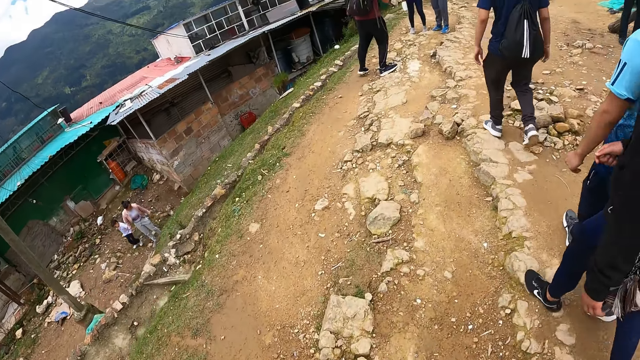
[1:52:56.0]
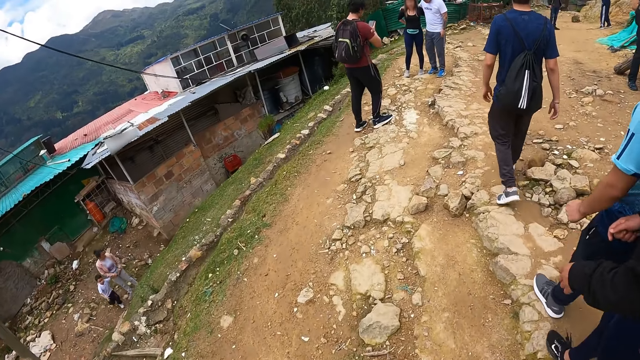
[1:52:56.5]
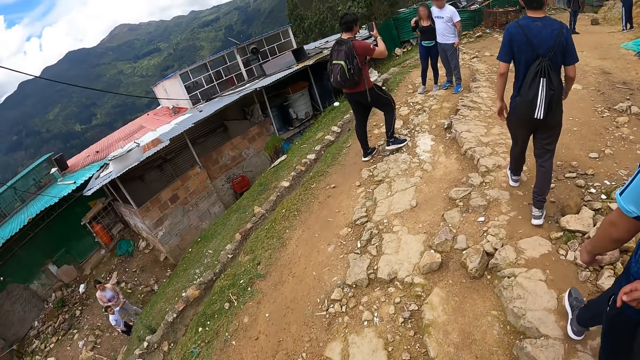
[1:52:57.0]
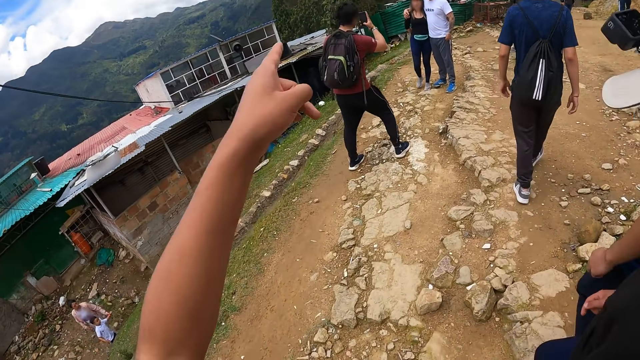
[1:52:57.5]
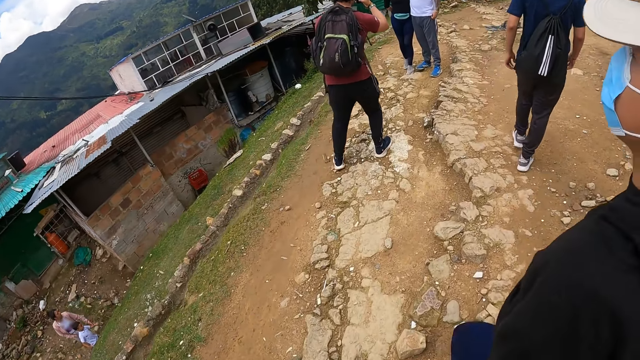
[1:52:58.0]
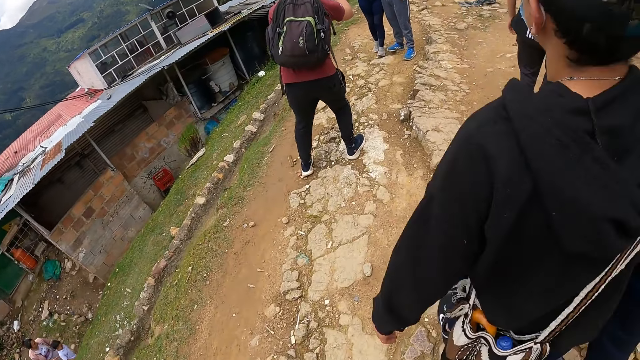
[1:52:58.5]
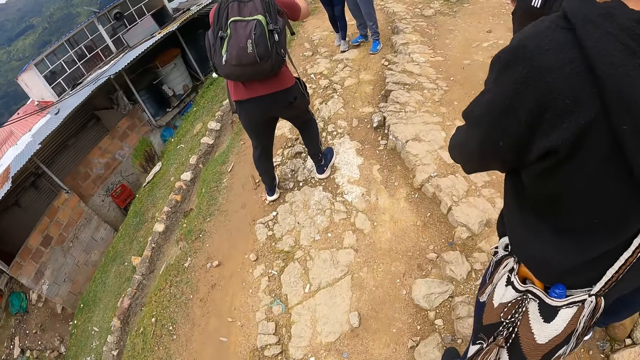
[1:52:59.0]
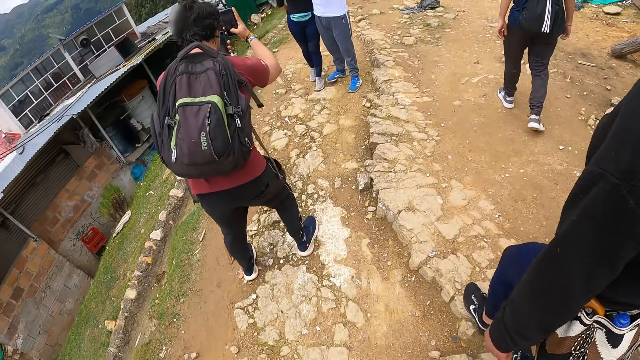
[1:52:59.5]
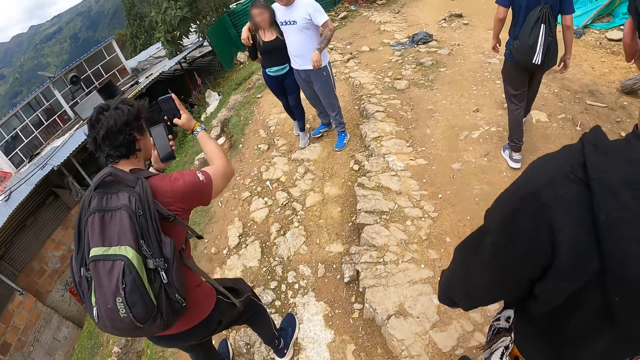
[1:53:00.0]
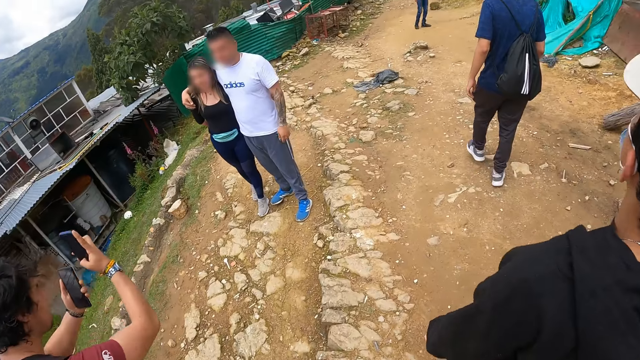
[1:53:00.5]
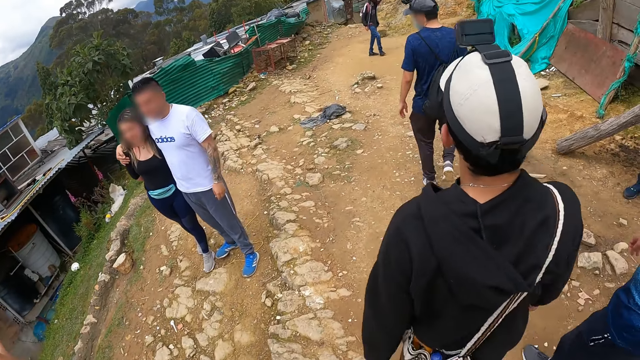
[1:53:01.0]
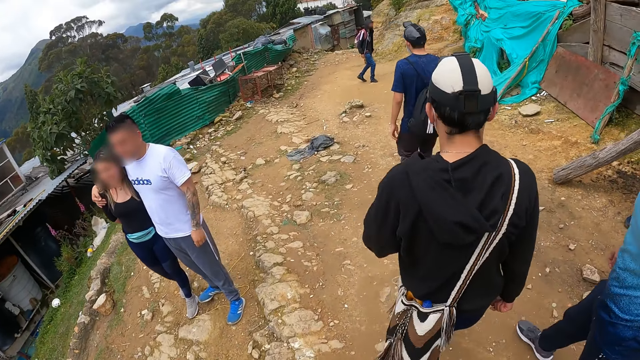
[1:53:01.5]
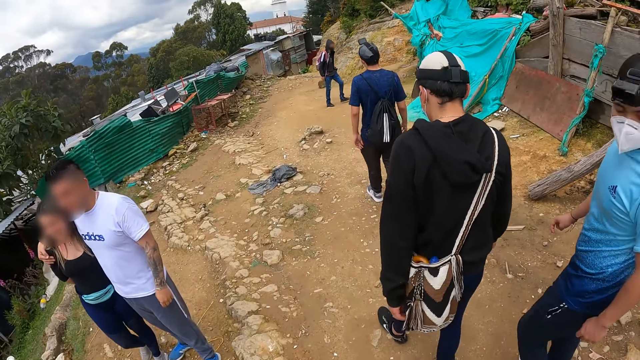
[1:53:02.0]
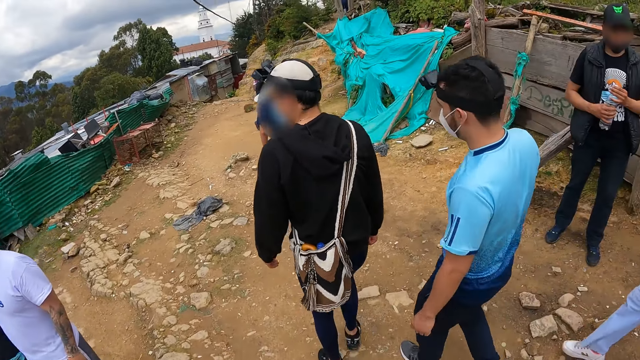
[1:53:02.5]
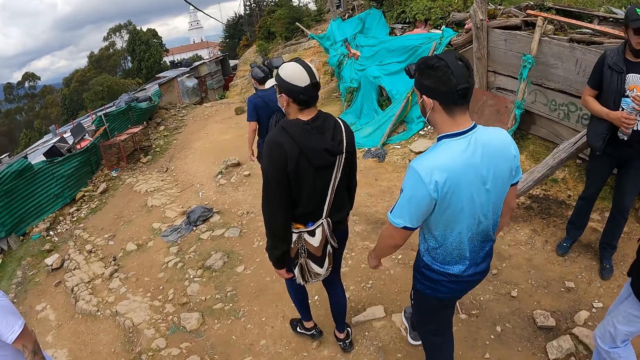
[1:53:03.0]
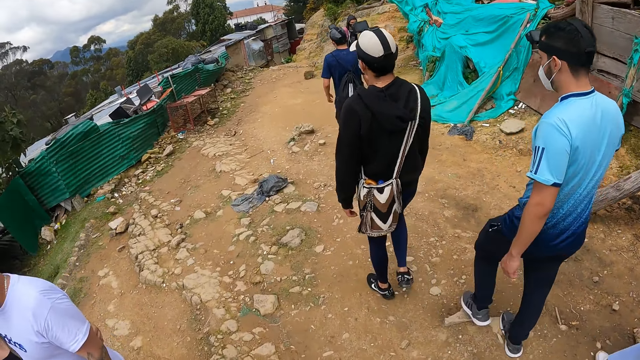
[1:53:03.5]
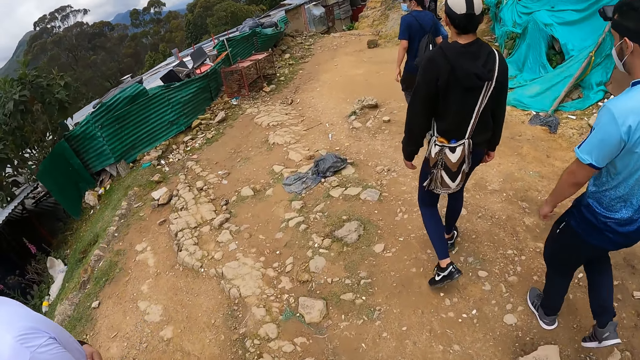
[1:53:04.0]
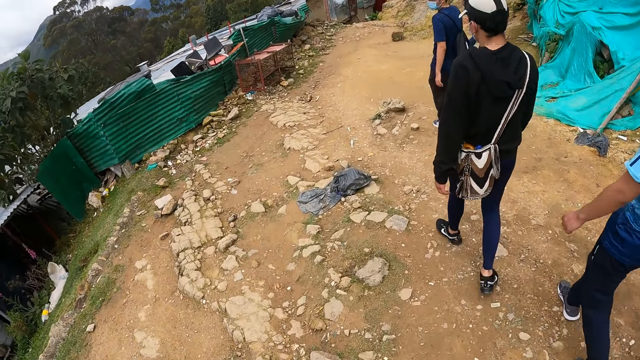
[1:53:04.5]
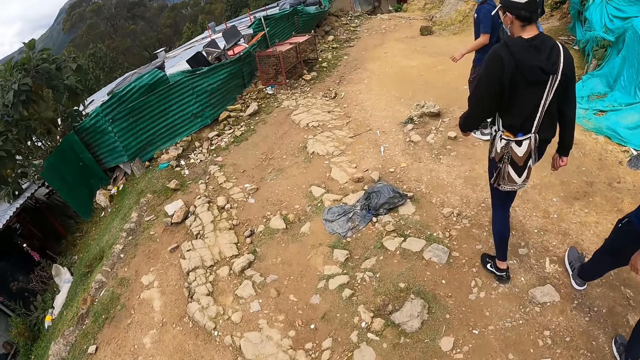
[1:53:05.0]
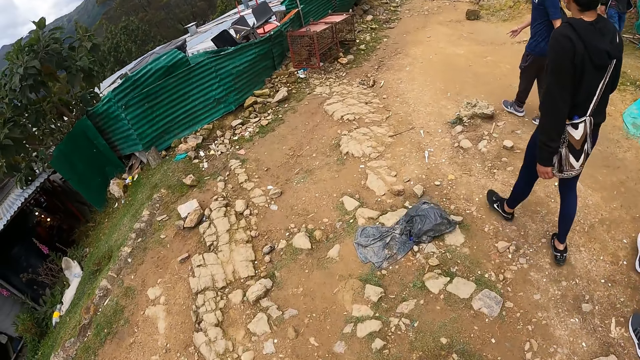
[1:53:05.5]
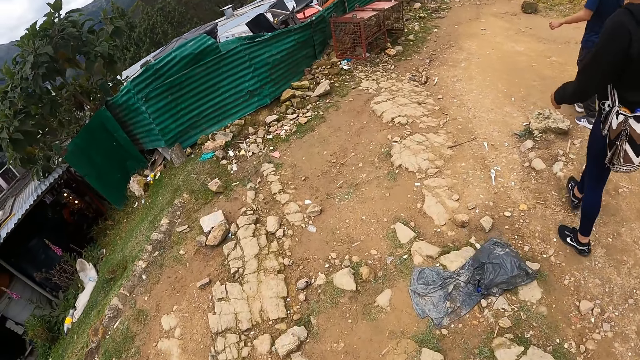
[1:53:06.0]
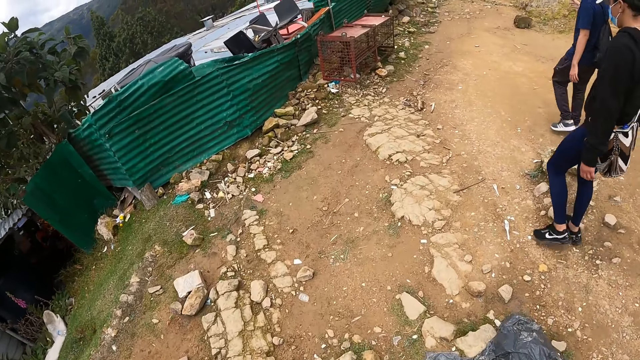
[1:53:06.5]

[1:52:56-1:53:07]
The camera wearer interacts with the man. They use gestures and walk along the road.

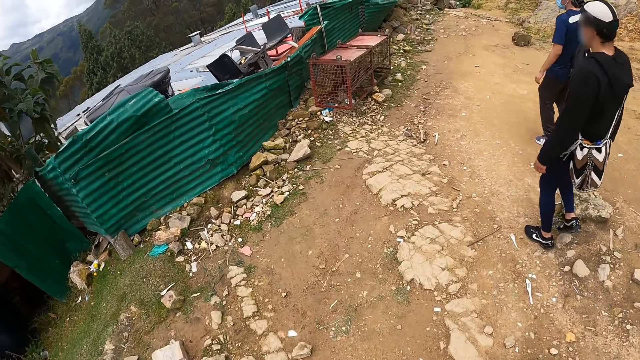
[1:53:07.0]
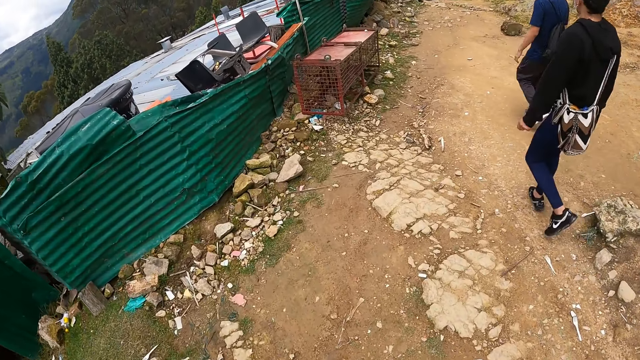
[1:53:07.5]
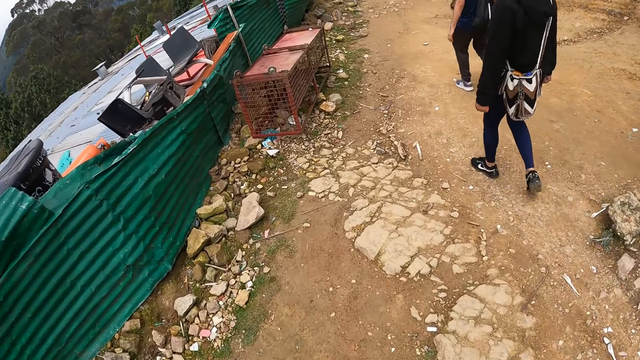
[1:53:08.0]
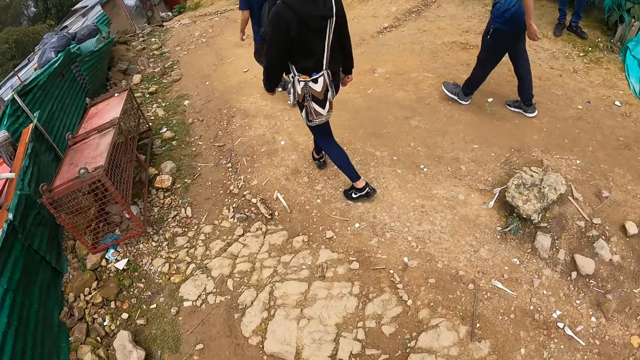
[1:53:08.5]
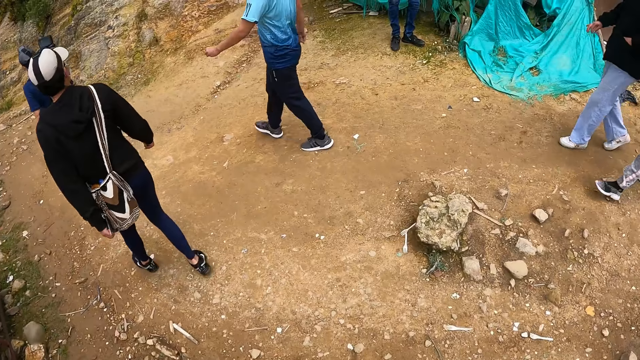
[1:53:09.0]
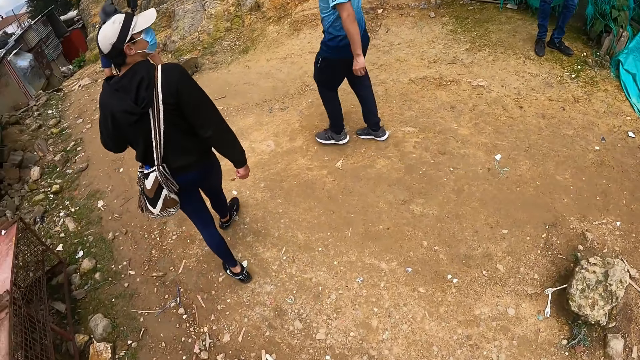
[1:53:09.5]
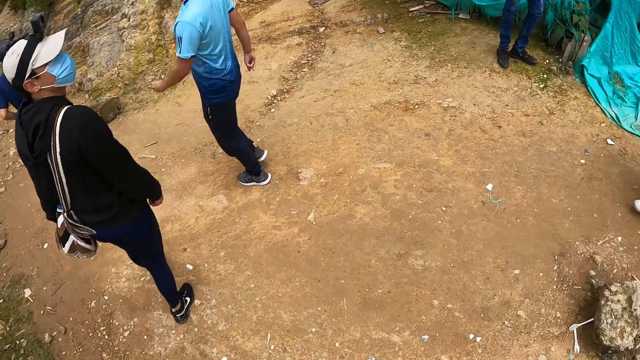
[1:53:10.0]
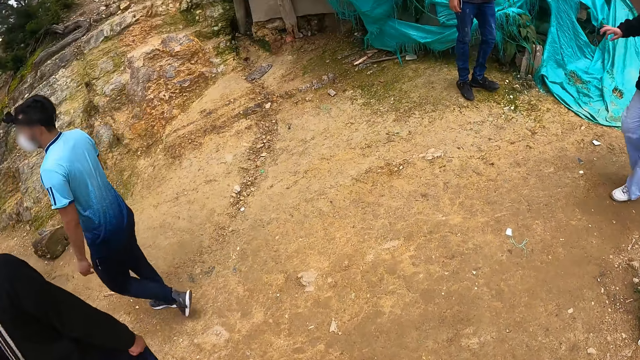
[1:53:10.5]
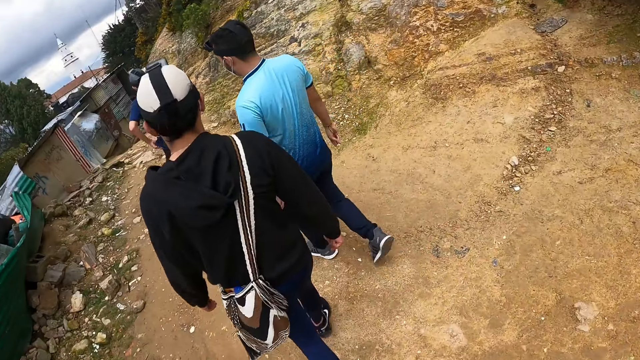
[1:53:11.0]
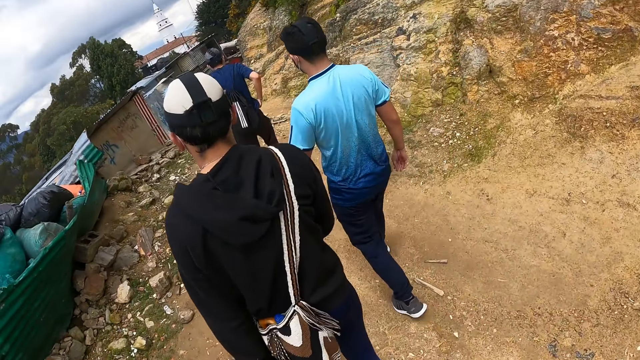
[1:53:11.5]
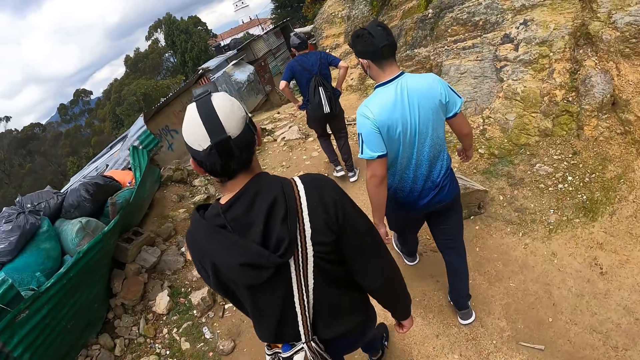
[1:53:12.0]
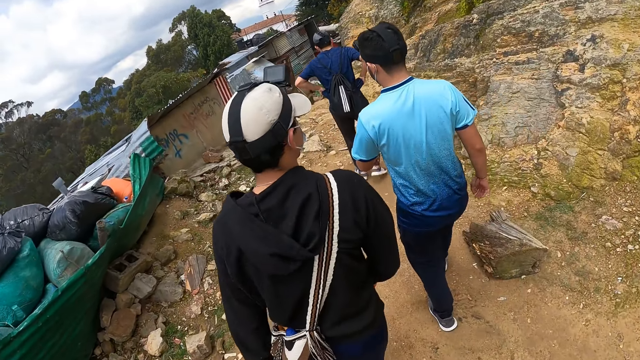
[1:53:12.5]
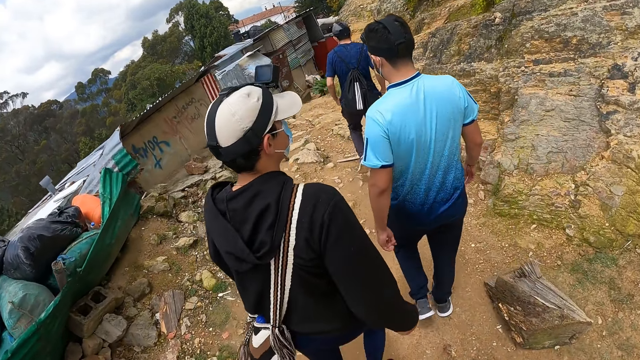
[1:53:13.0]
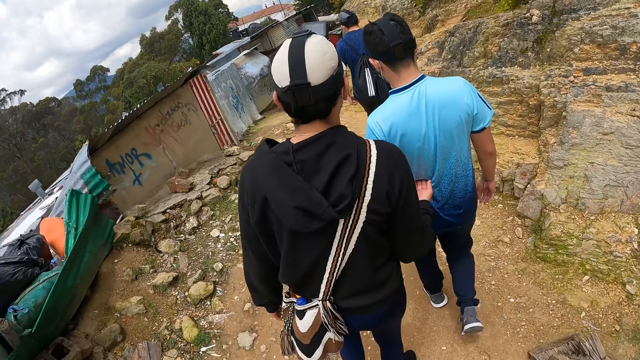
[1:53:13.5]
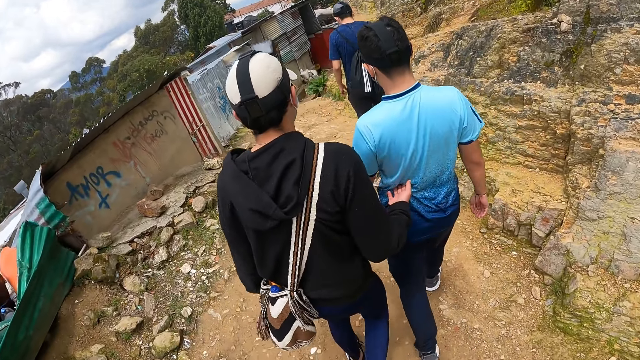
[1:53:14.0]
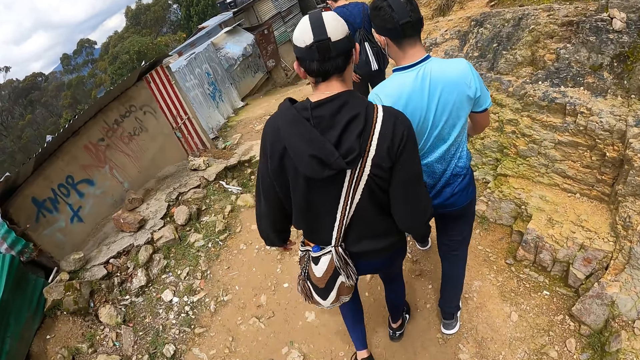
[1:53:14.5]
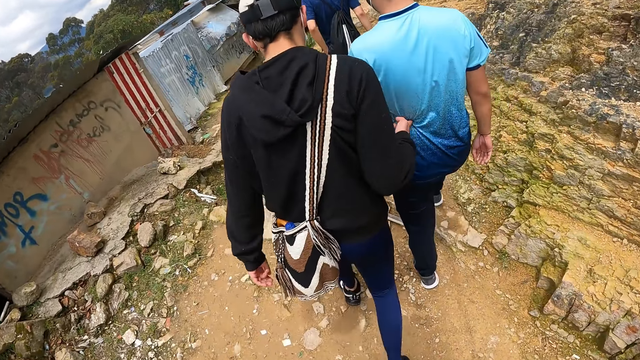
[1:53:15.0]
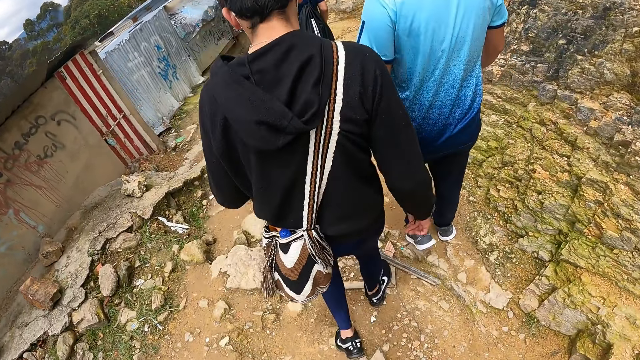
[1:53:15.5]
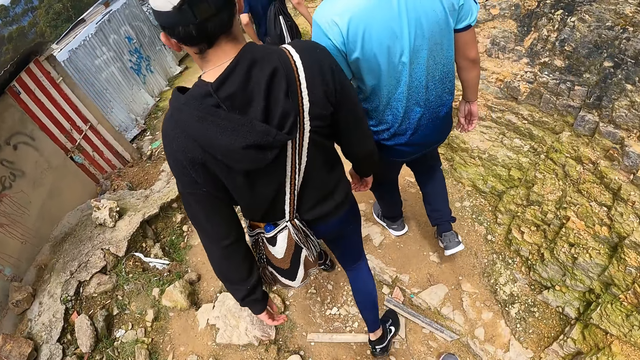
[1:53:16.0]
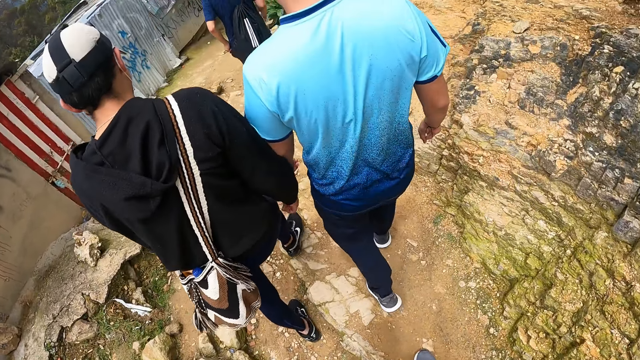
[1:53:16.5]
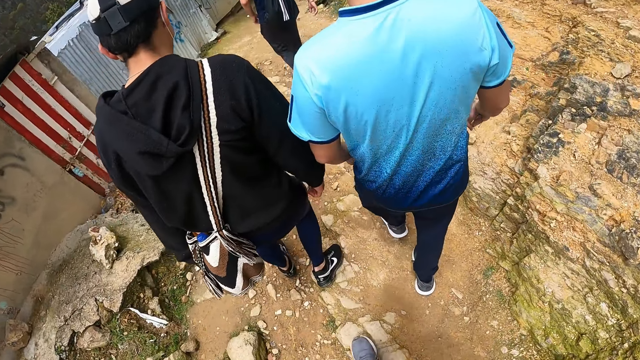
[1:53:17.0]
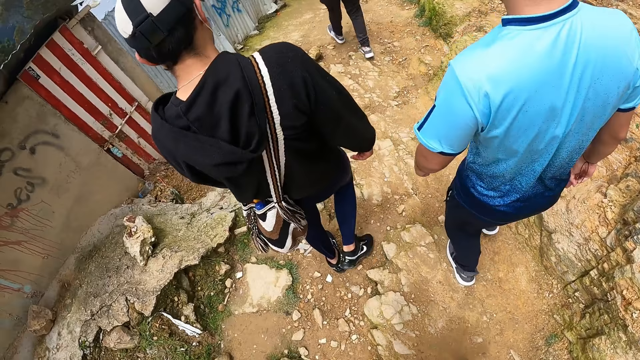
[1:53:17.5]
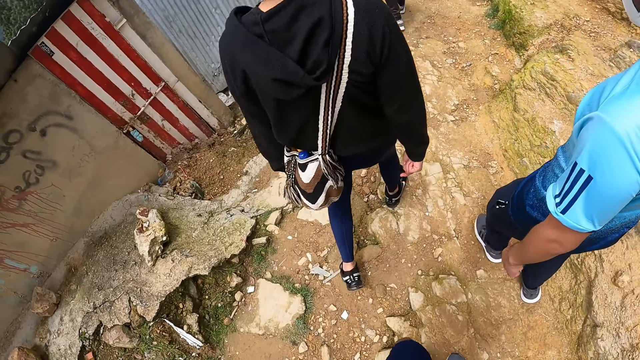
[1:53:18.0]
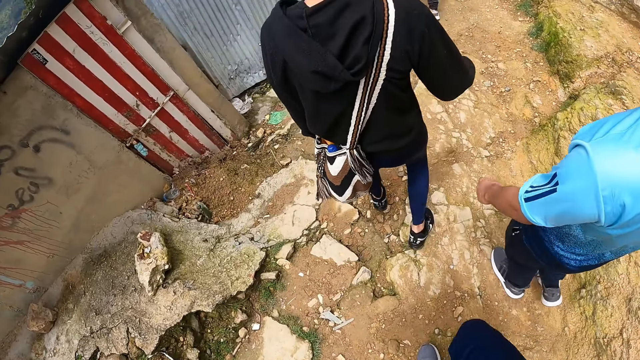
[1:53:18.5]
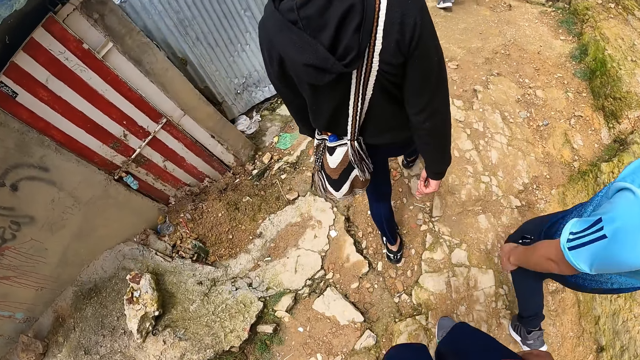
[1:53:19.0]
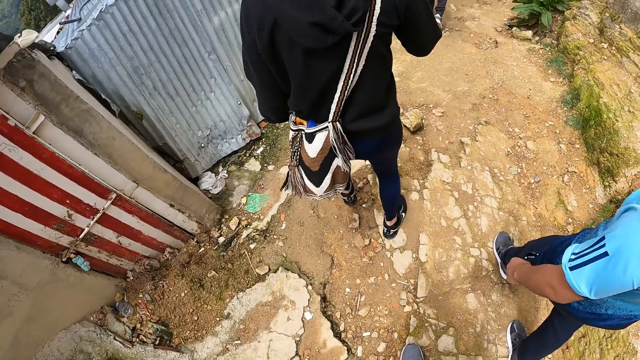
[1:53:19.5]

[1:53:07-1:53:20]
The man interacts with another man.
